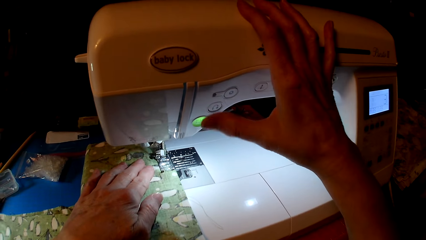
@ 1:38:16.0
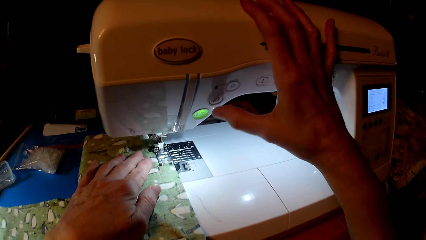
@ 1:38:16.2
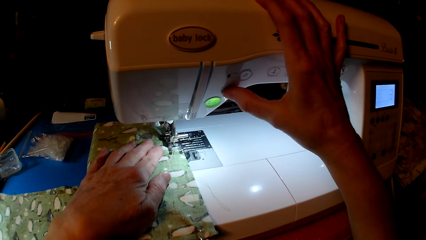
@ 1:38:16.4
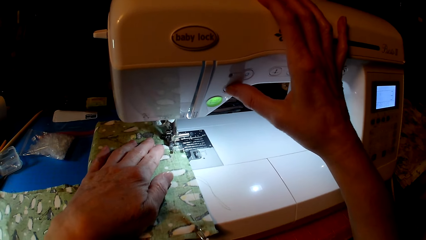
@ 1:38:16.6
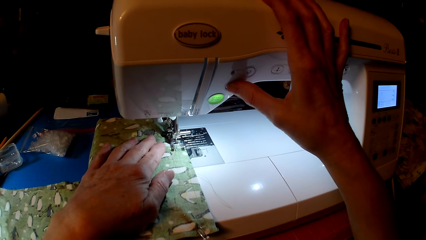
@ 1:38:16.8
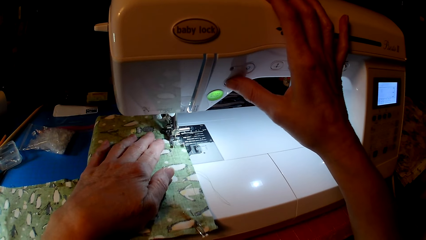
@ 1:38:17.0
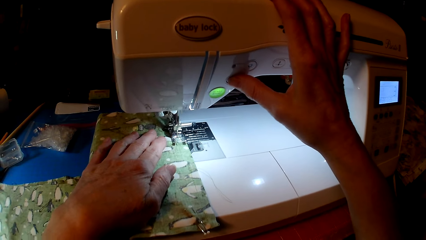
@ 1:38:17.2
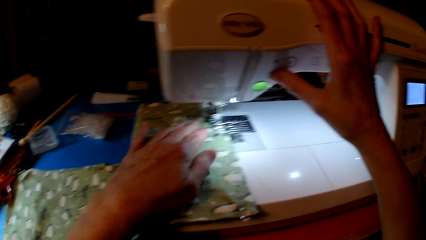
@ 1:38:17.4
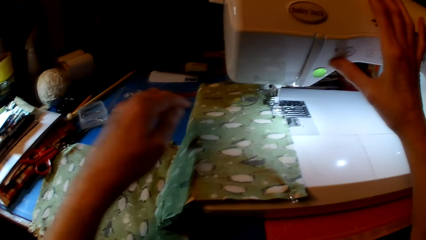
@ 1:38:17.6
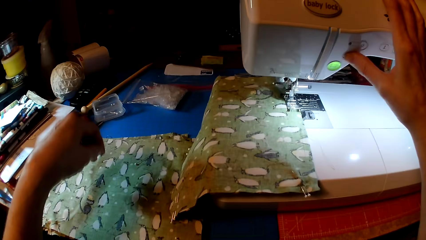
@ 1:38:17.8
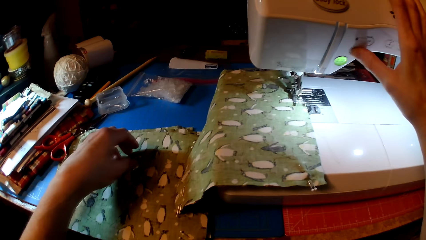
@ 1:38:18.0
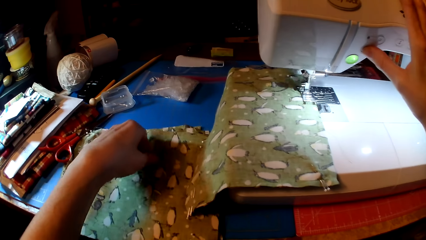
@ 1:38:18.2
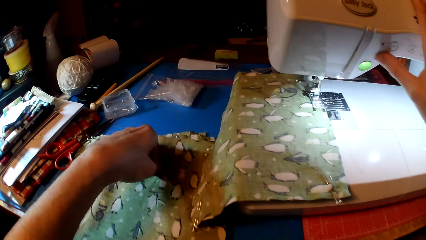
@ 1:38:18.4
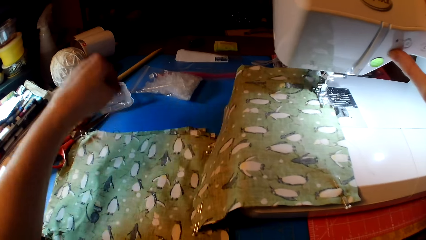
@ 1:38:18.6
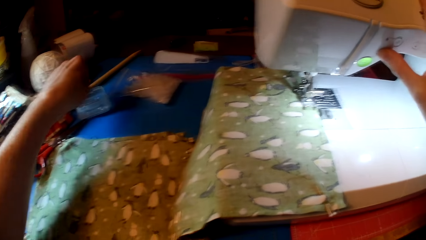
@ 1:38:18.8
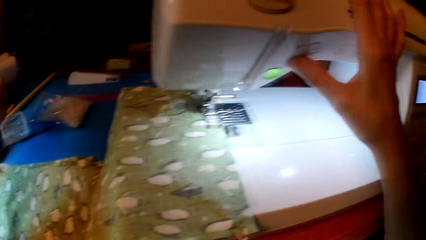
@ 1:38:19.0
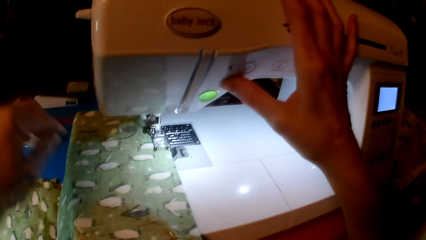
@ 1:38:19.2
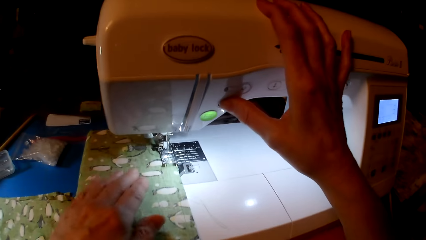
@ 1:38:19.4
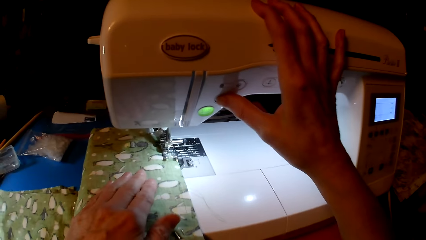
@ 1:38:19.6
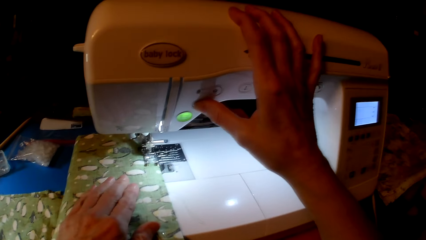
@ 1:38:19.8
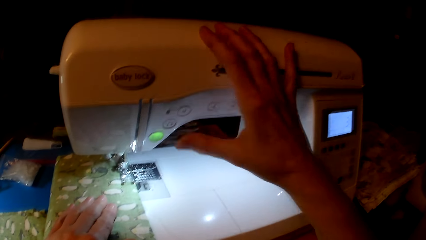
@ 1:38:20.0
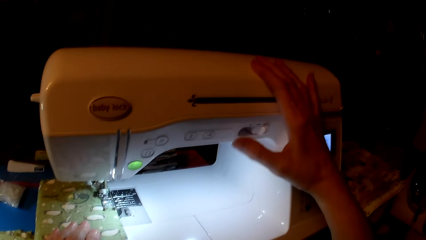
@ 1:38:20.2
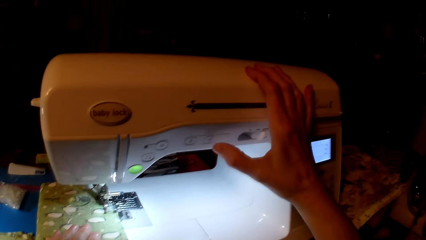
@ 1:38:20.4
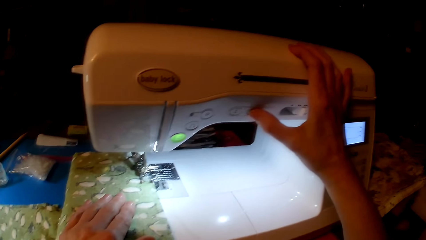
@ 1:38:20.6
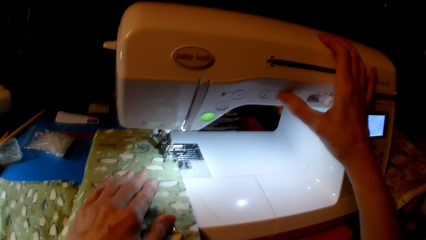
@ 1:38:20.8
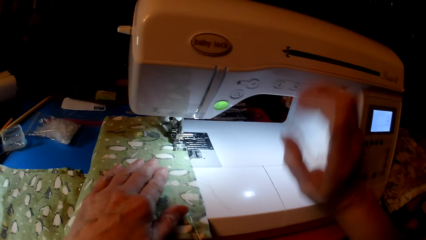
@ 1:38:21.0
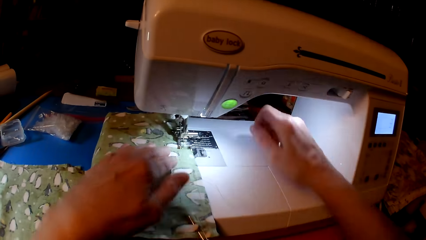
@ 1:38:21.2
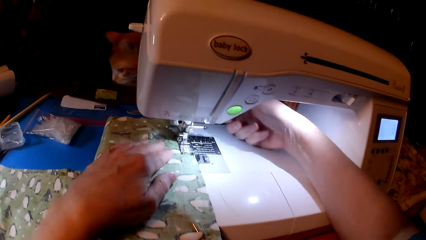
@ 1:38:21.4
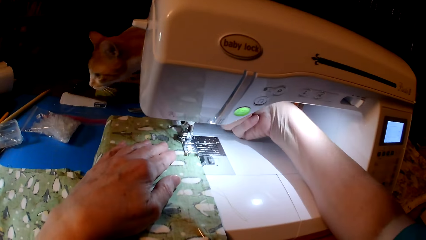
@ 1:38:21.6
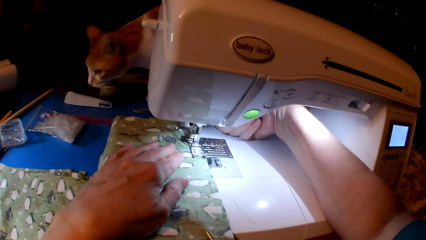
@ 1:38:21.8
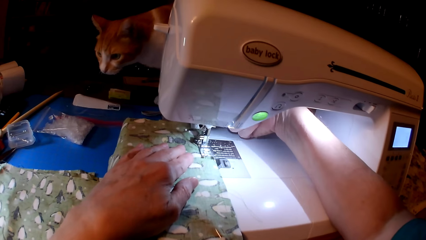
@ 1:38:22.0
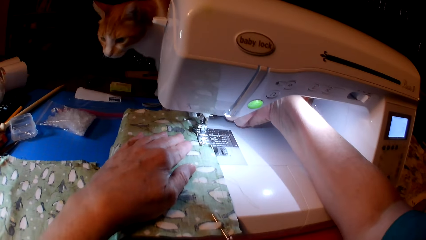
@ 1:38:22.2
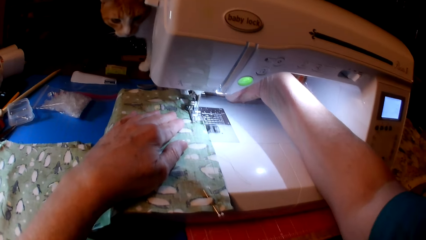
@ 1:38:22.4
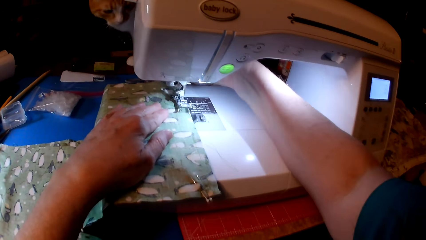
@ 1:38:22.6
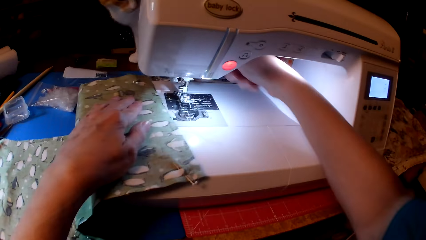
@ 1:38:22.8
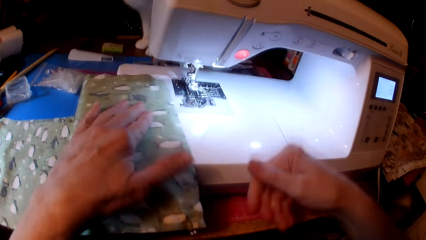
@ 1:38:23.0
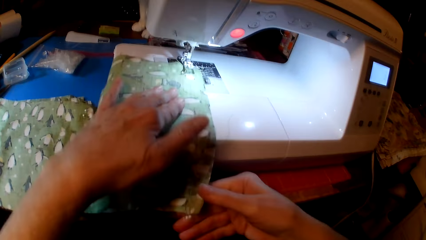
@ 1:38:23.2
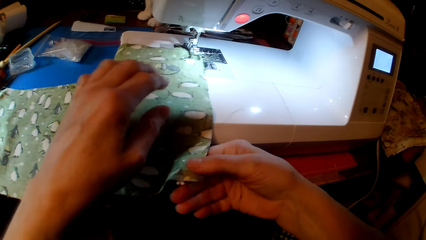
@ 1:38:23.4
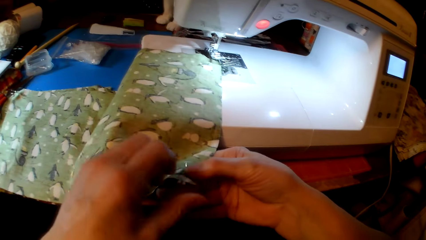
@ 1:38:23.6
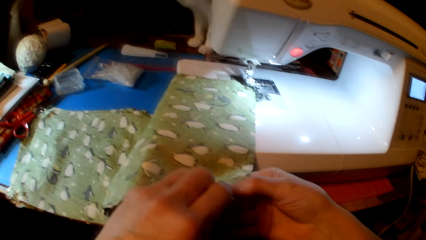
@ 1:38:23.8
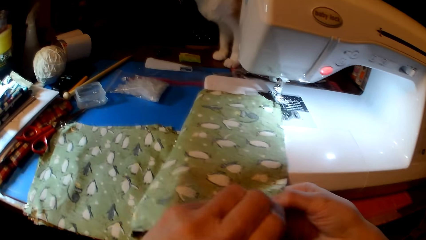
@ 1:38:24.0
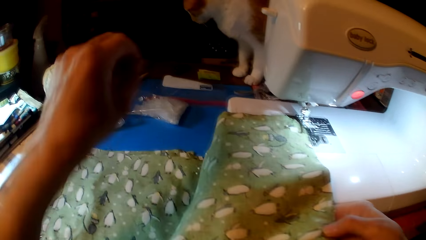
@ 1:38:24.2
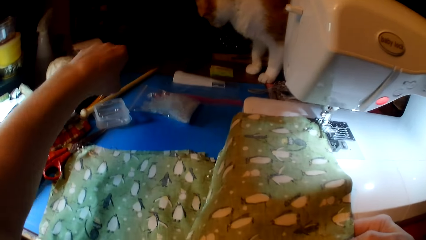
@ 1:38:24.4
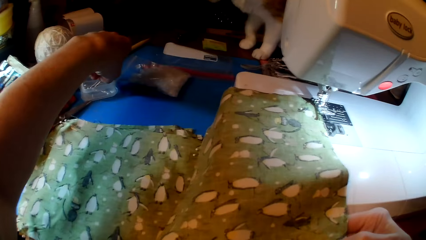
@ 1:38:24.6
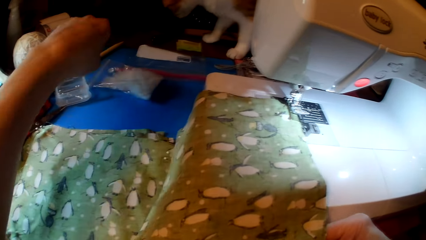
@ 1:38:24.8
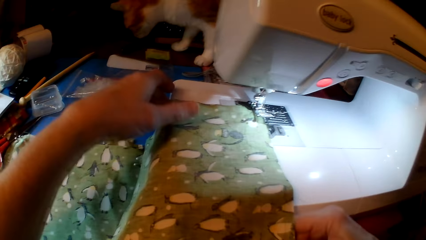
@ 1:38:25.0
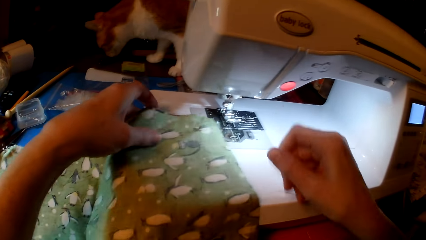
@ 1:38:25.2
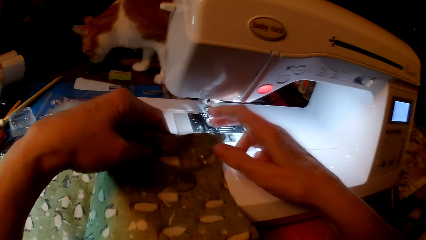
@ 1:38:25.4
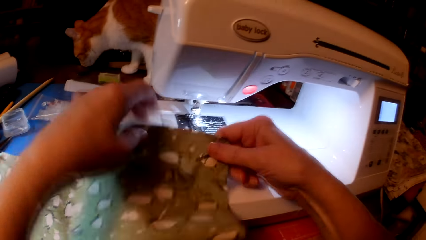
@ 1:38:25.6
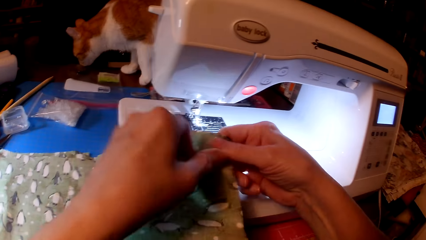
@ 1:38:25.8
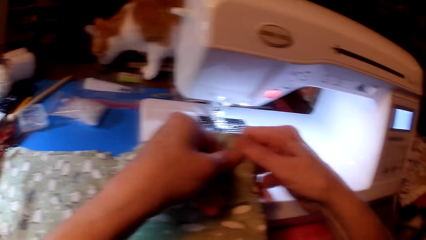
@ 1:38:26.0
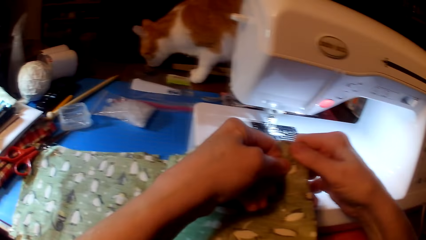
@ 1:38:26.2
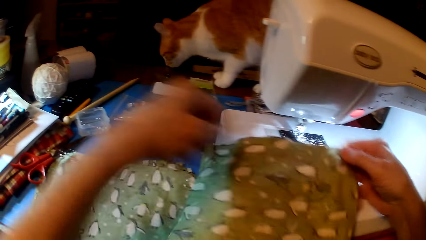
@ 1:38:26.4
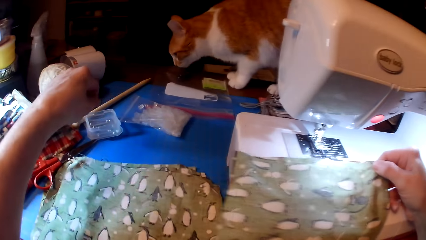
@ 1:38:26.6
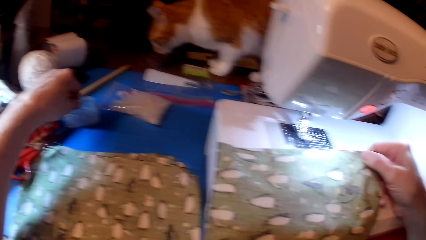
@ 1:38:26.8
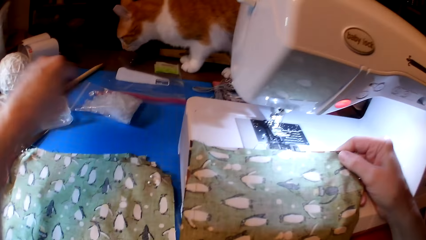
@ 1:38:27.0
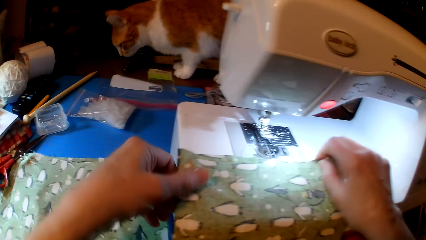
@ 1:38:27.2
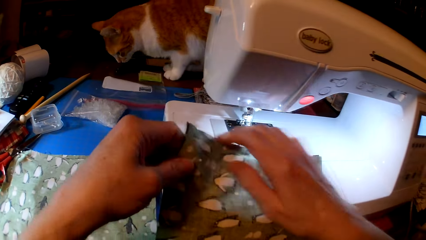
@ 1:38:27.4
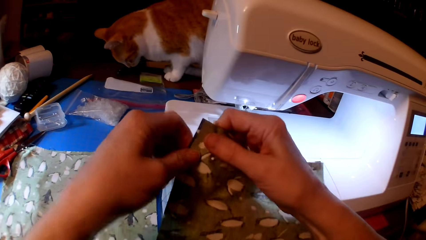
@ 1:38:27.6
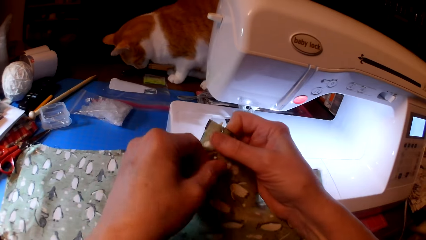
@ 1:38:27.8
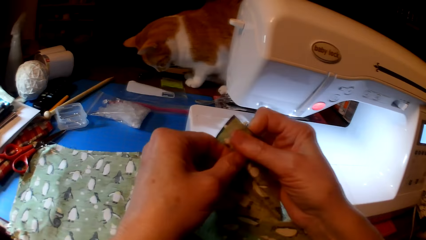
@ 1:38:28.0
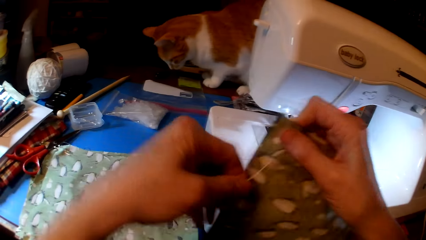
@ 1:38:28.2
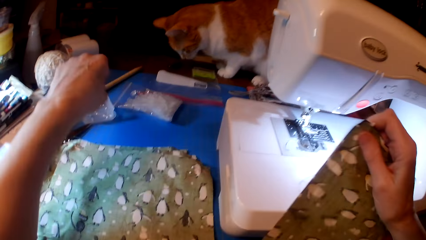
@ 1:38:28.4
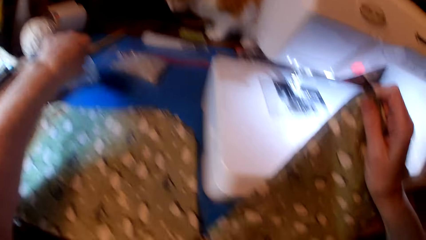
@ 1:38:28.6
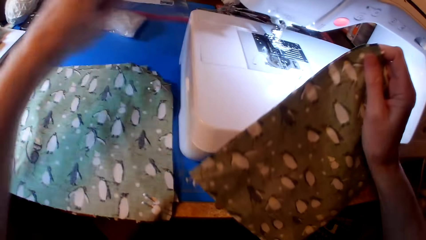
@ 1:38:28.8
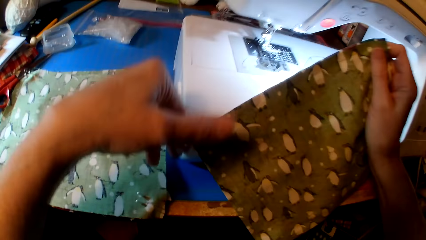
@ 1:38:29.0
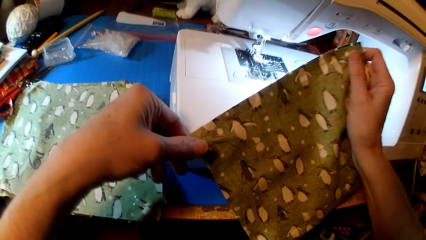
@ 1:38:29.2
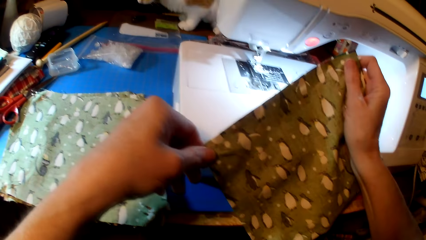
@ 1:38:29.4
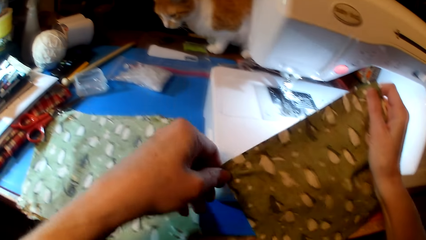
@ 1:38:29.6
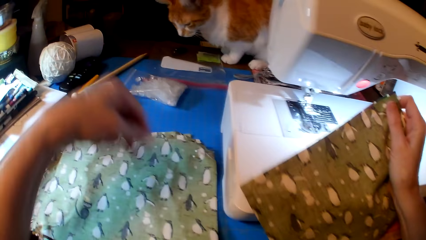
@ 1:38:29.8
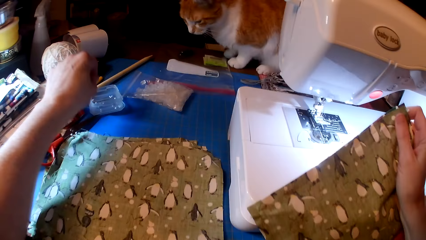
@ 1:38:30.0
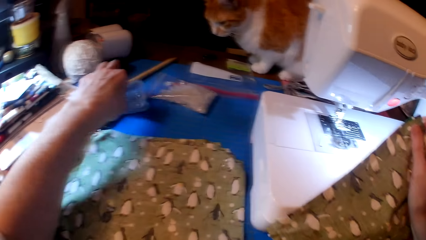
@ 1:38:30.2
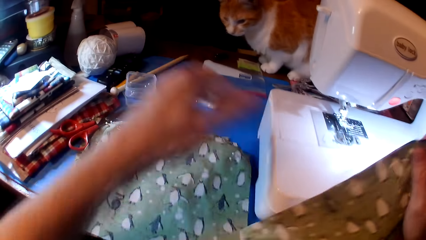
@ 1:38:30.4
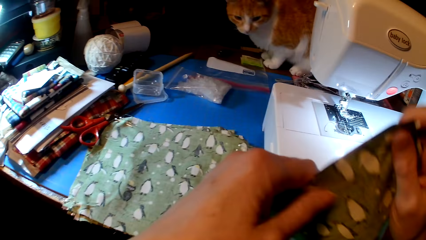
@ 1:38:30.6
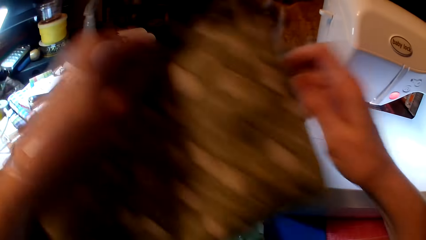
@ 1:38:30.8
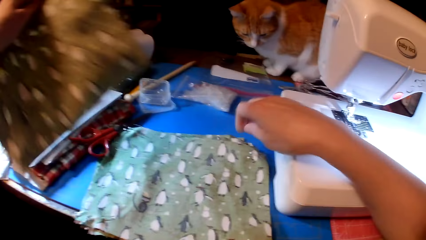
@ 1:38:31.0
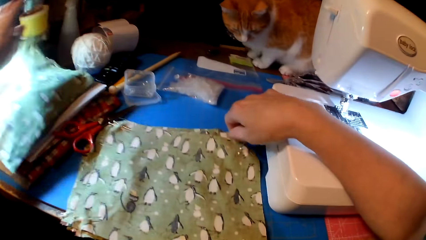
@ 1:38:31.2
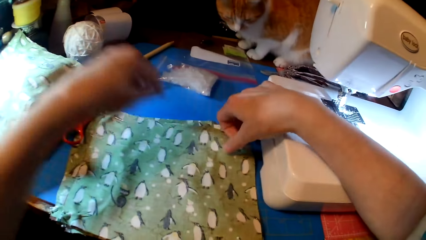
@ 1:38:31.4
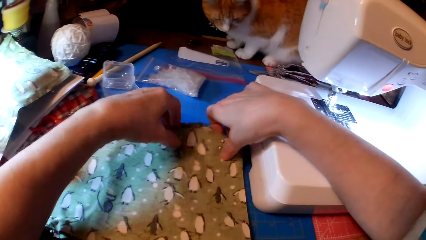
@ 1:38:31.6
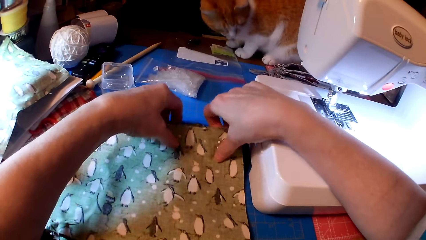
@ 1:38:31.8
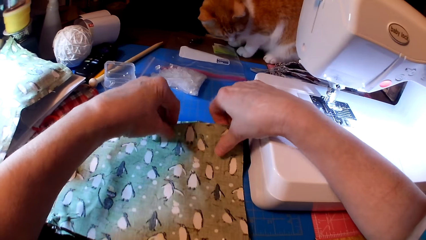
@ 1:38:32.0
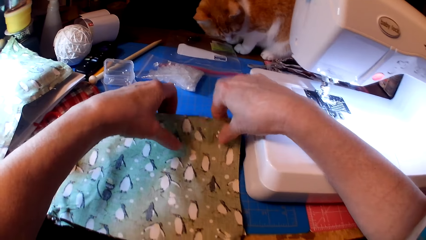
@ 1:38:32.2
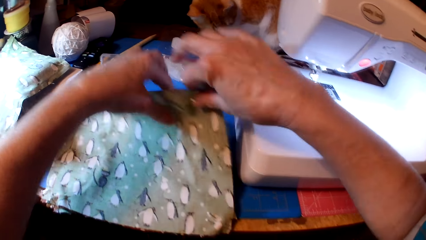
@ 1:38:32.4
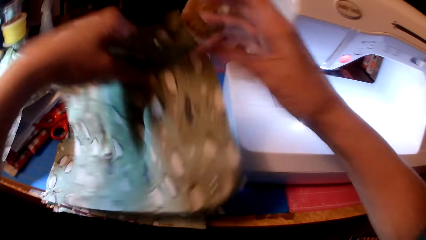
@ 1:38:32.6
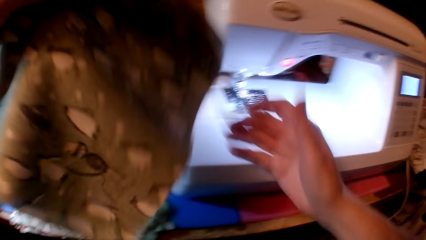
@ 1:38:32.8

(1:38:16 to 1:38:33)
The camera wearer presses the sewing machine. They pick up the pin. They put the pin in the tin. They remove the pin from the cloth. They put the pin in the tin. They remove the pin from the cloth. They put the pin in the tin. They remove the pin from the cloth. They put the pin in the tin. They remove the pin from the cloth. They put the pin in the tin. They put down the fabric. They pick up fabrics.
